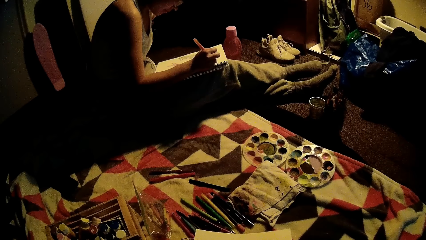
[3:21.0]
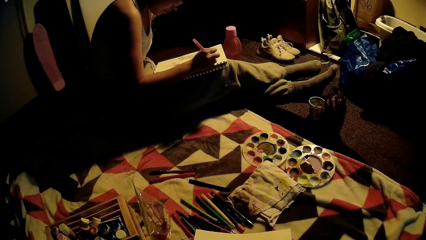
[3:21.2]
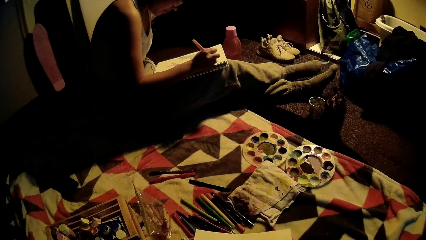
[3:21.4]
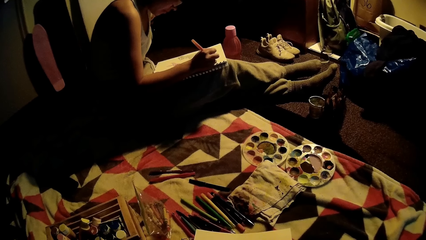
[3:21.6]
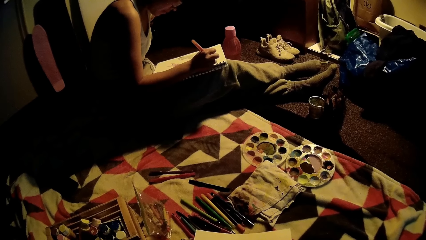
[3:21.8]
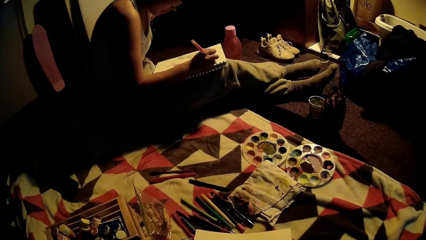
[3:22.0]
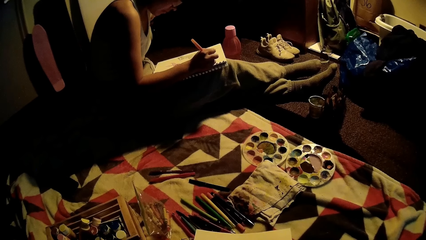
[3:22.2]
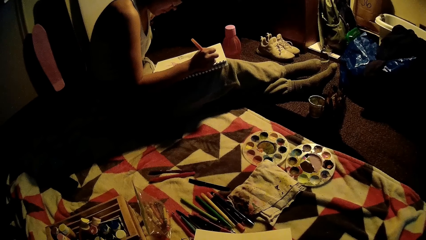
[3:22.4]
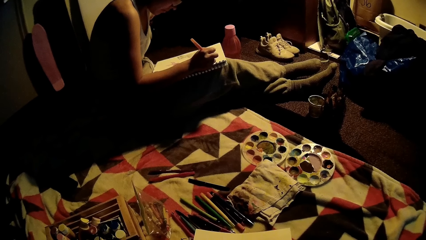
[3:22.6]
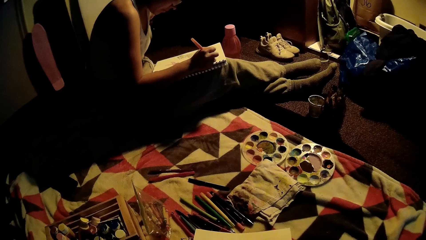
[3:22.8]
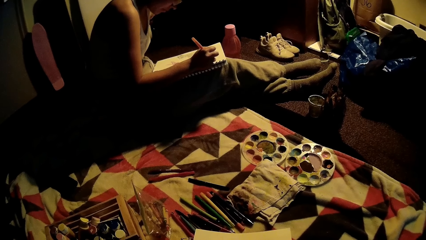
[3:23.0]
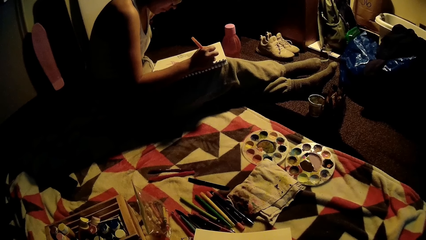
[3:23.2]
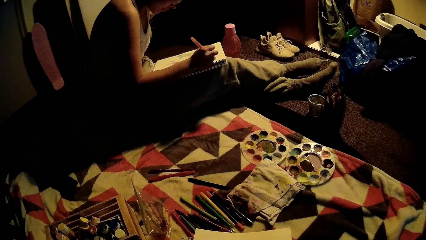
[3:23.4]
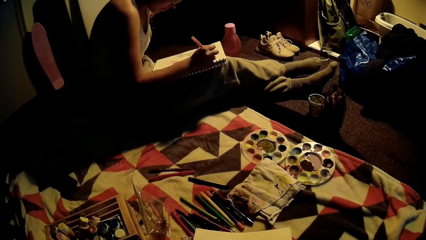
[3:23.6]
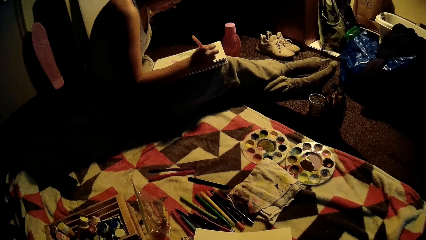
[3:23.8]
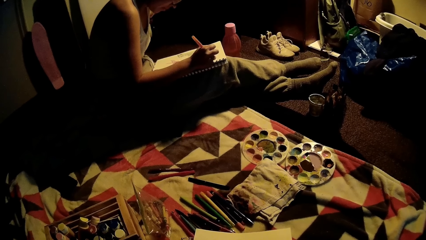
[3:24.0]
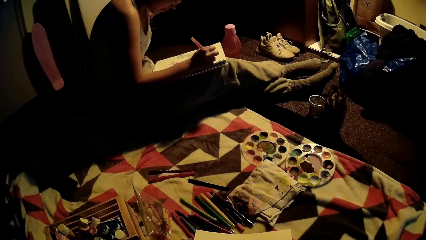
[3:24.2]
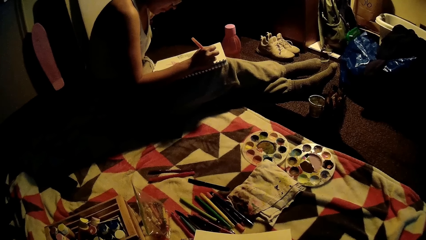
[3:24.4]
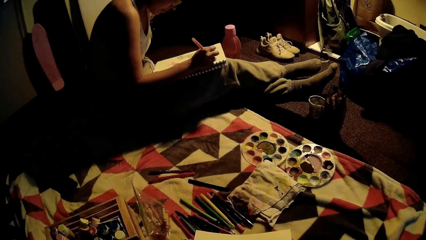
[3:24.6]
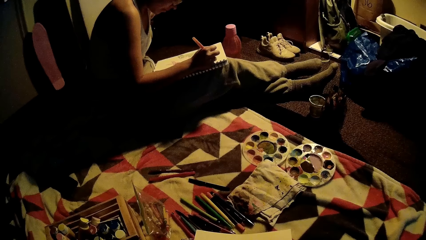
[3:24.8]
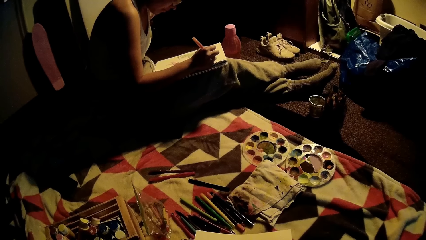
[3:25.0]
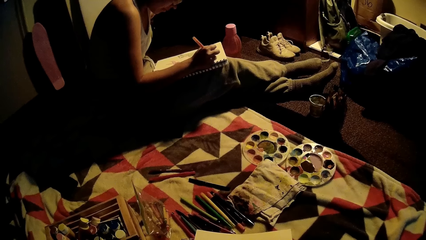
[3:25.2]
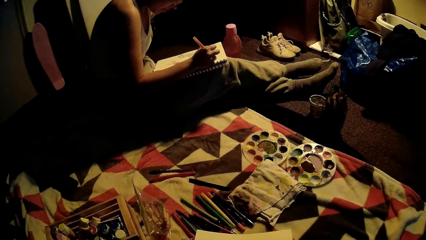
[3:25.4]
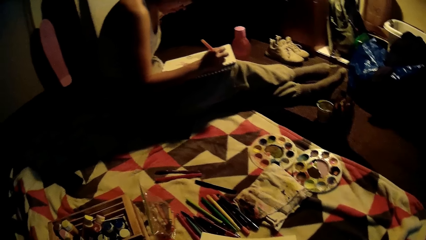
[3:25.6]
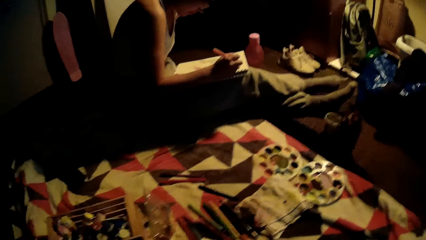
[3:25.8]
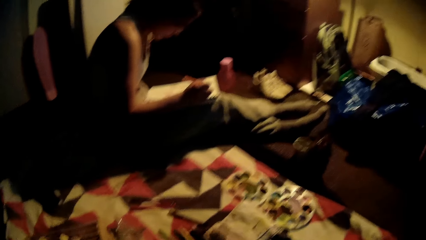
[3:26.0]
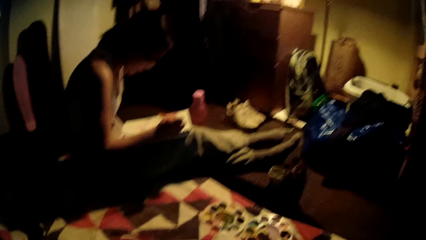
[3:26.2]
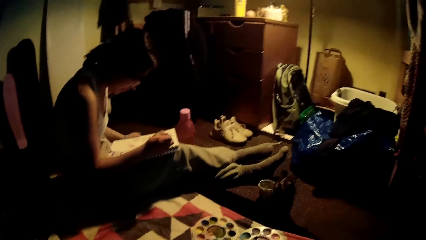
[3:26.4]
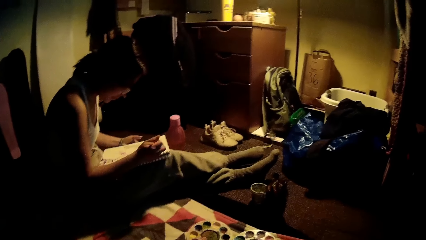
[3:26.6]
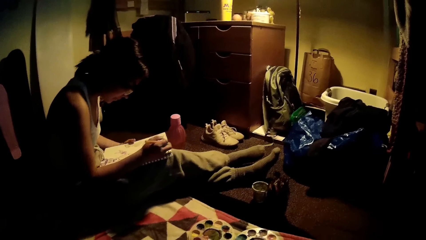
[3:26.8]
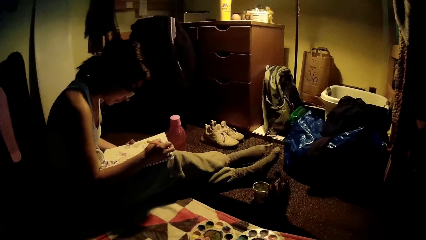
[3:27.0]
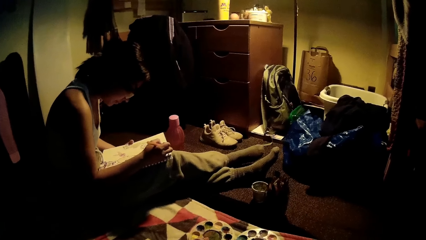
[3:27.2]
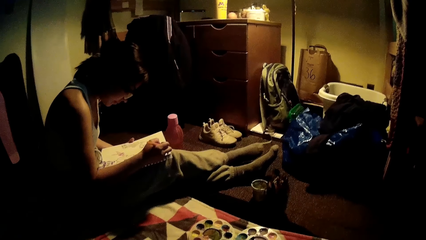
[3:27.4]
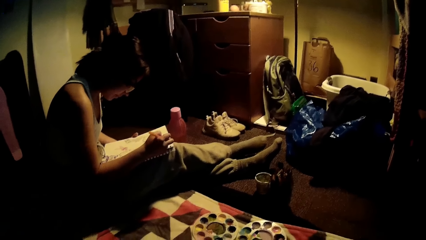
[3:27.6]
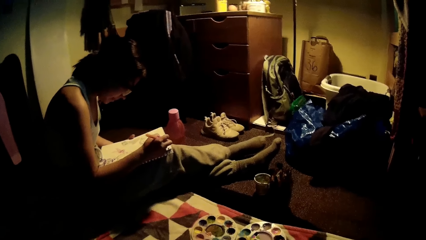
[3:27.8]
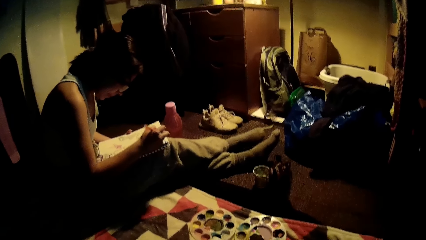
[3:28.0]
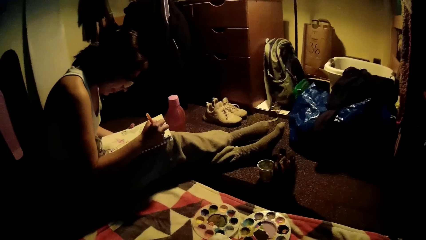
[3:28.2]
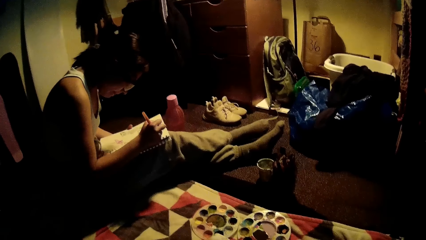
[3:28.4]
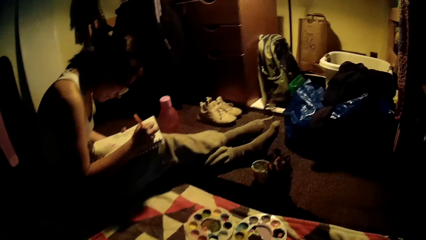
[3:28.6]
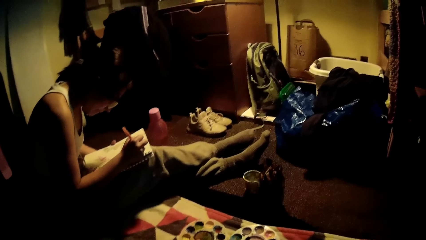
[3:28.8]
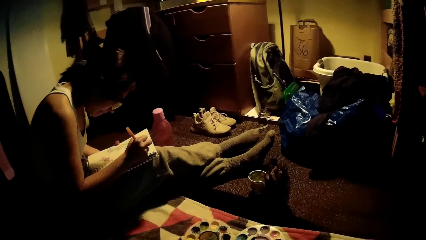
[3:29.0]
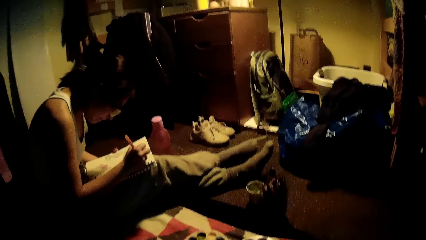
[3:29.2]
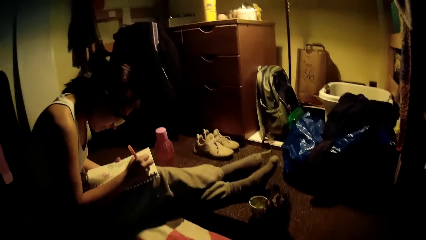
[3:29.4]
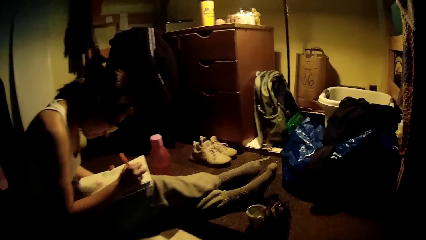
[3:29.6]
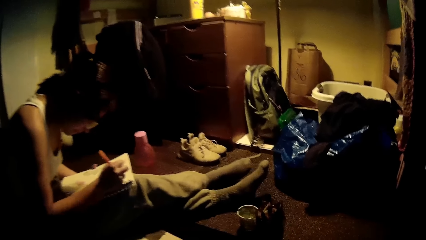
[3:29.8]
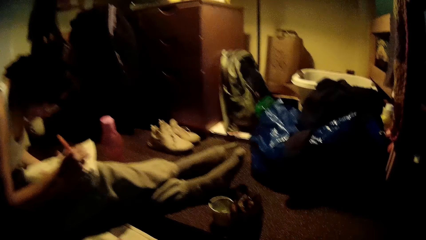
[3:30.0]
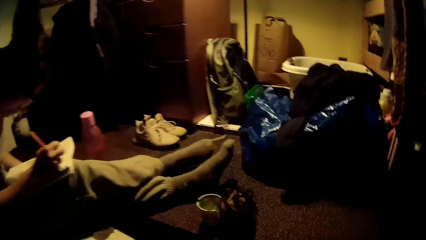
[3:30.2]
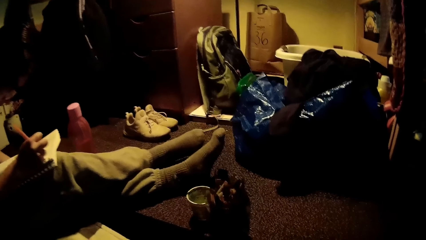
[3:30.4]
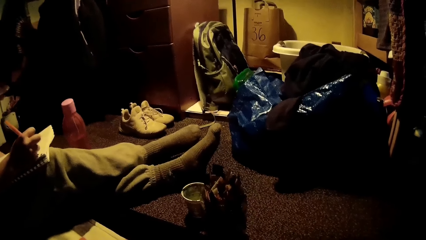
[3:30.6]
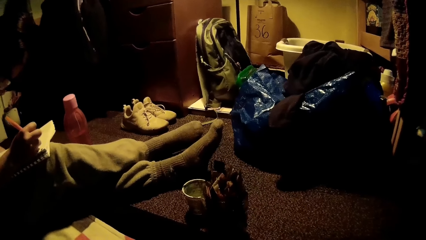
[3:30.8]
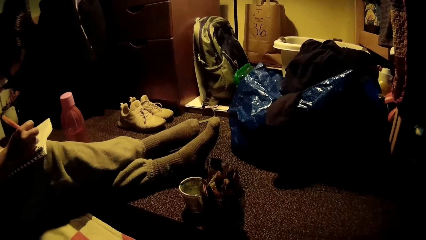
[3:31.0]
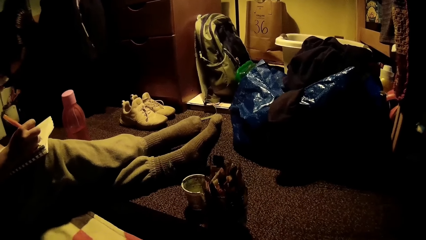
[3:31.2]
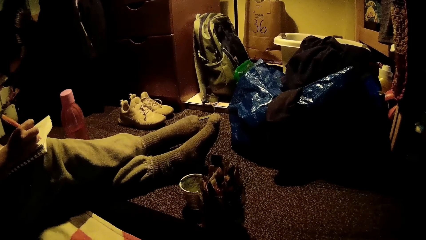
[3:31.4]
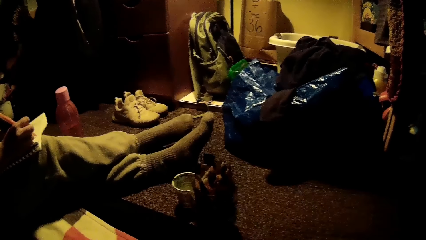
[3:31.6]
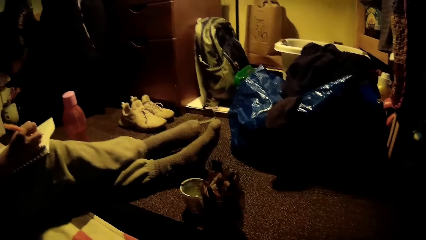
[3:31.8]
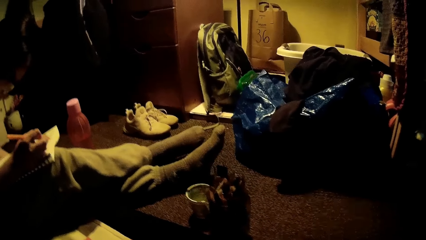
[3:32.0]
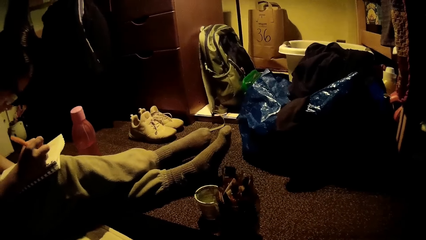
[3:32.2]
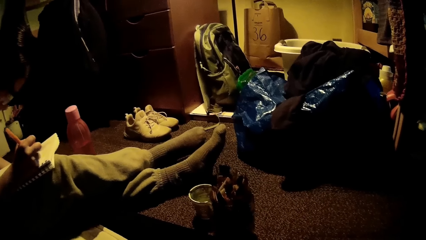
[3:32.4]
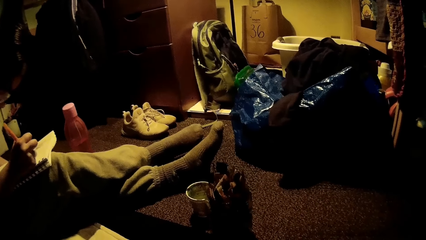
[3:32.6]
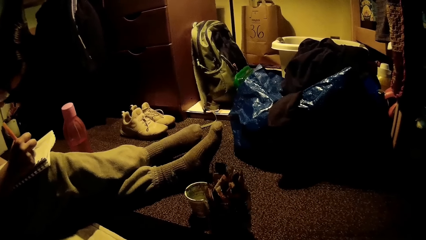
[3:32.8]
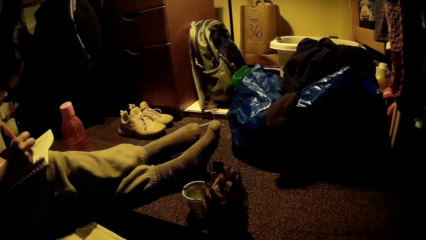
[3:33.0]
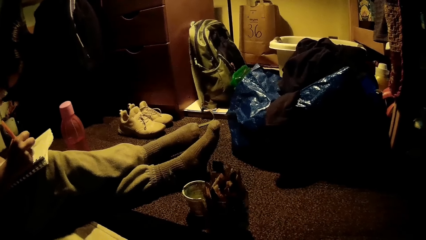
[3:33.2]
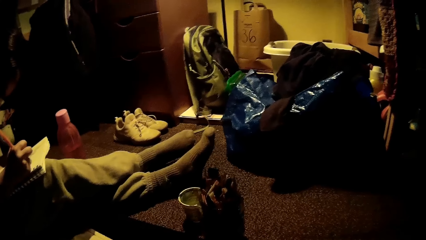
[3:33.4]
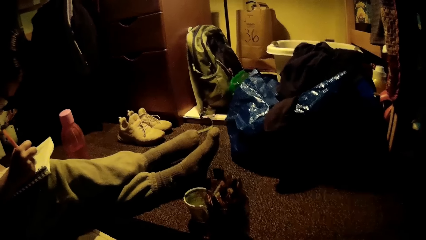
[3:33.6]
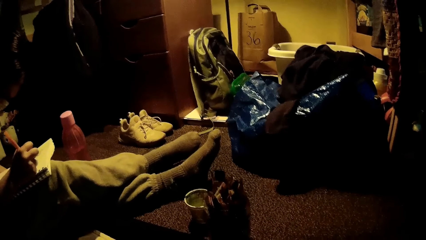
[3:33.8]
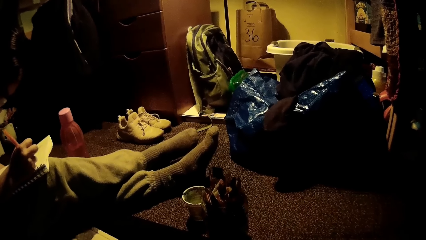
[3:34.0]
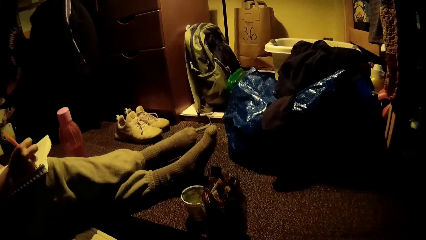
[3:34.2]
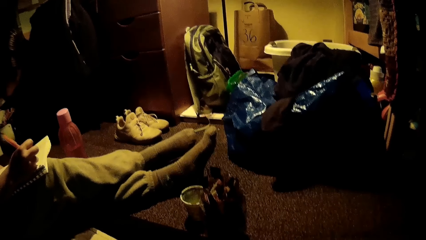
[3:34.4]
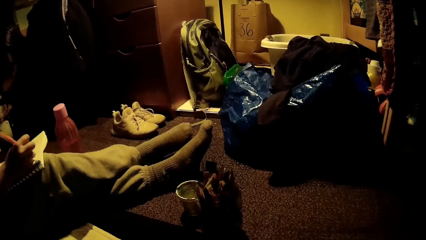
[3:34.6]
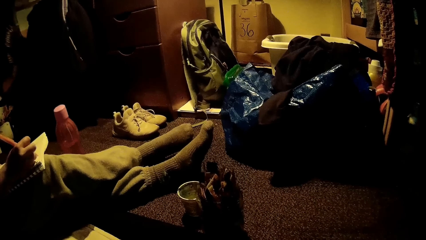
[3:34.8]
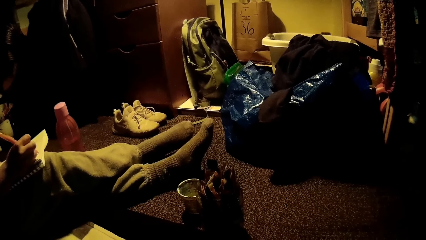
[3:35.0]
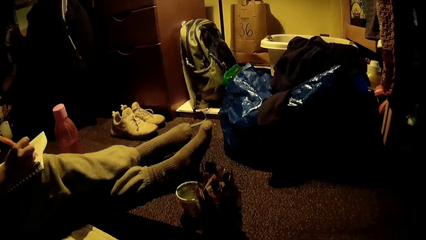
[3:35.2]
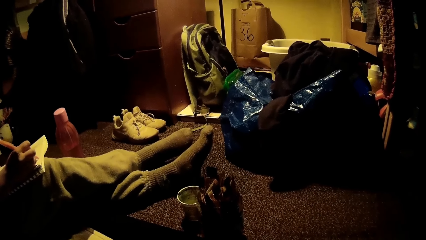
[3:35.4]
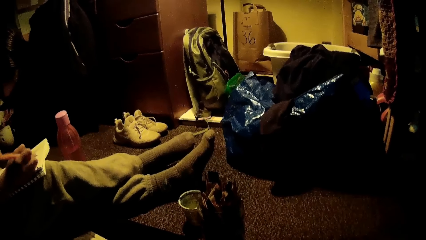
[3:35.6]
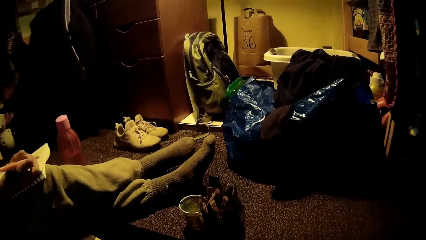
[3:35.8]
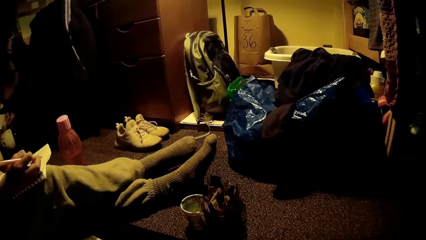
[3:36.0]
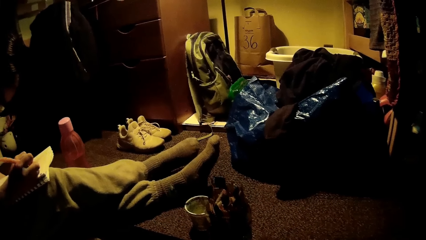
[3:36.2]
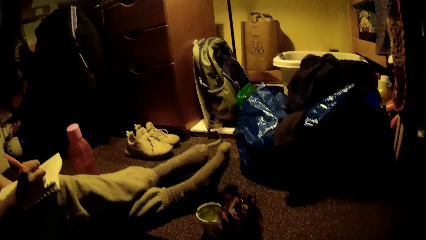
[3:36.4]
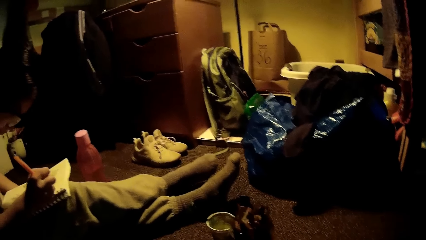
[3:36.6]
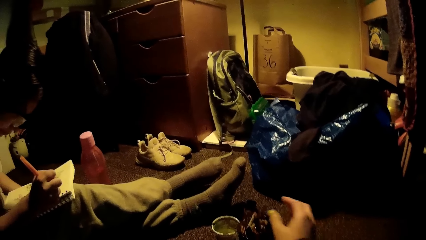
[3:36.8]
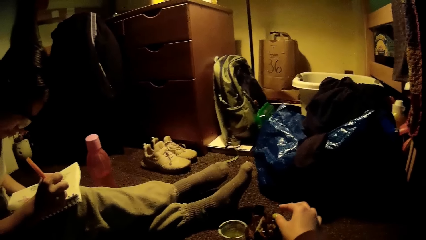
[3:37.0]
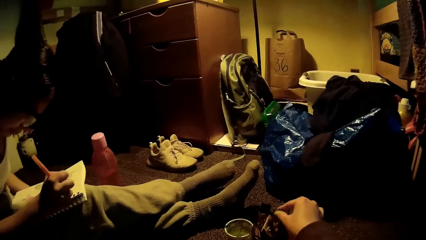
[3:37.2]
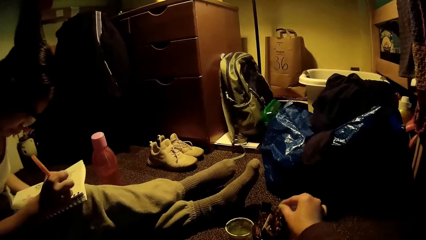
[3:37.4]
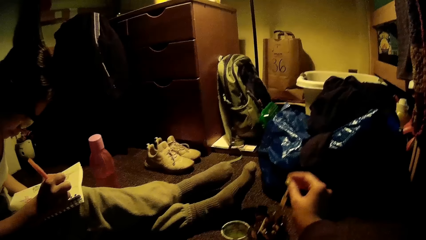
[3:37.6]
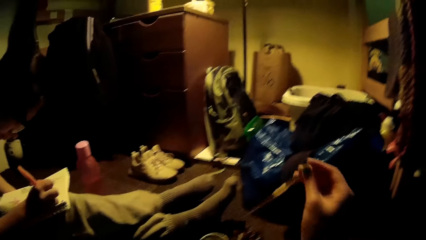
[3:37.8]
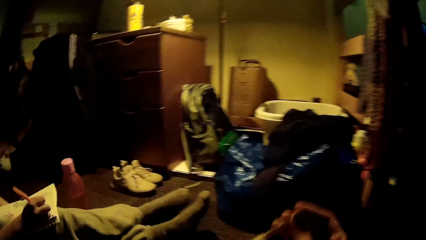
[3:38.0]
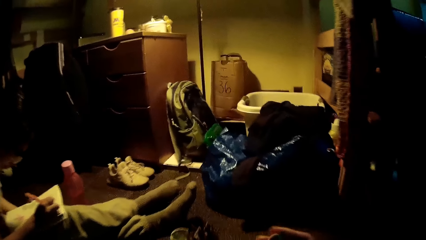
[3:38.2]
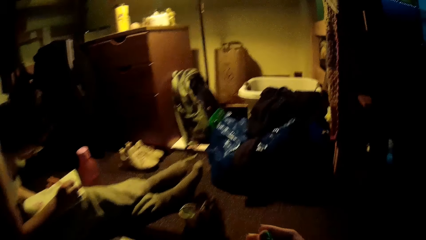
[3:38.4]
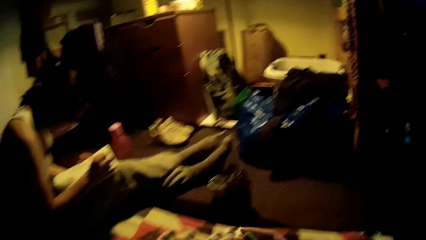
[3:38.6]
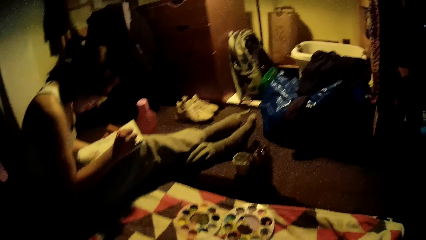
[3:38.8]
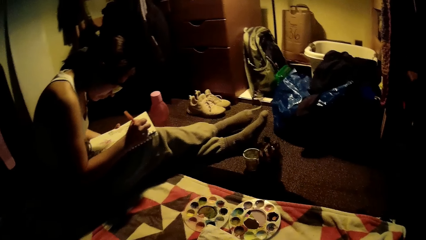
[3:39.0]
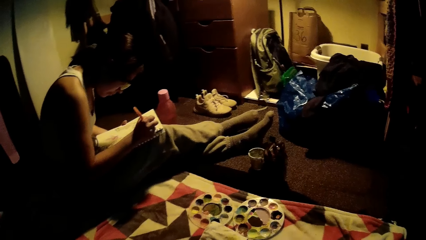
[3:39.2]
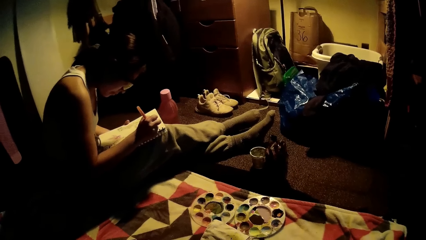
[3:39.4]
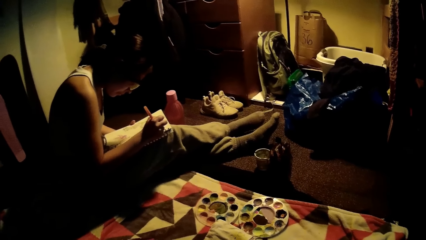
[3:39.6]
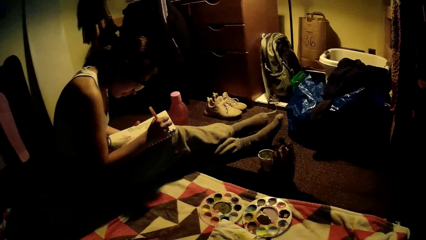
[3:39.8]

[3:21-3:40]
The camera wearer looks around. They pick up a paintbrush.
